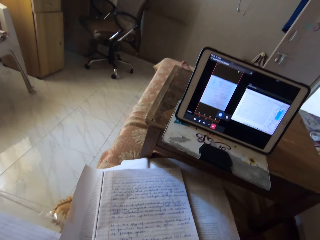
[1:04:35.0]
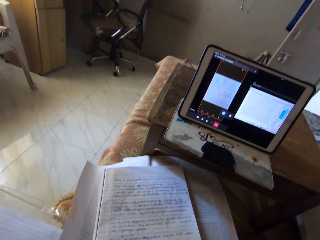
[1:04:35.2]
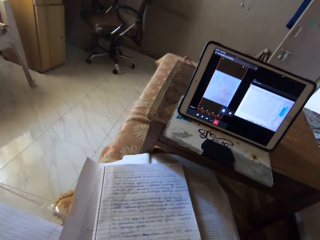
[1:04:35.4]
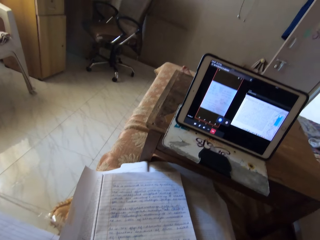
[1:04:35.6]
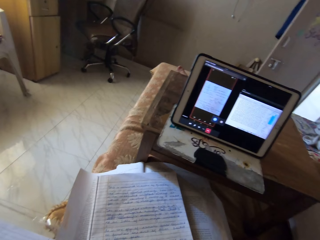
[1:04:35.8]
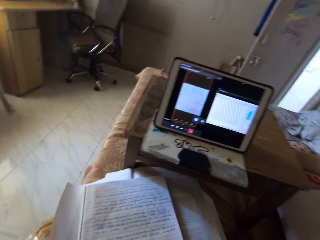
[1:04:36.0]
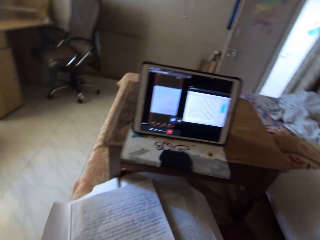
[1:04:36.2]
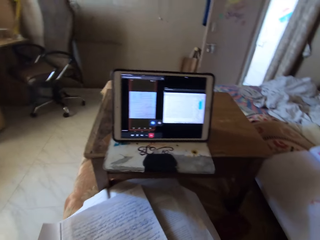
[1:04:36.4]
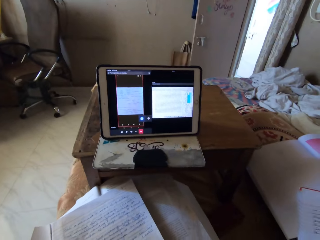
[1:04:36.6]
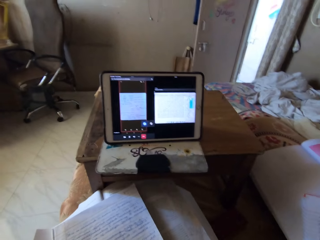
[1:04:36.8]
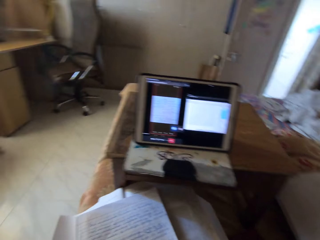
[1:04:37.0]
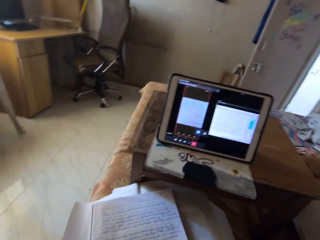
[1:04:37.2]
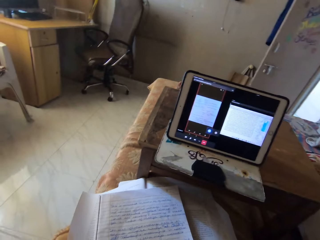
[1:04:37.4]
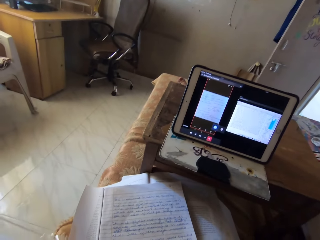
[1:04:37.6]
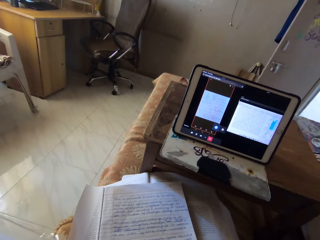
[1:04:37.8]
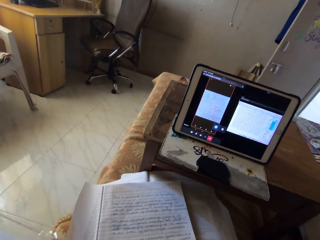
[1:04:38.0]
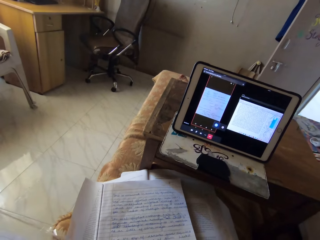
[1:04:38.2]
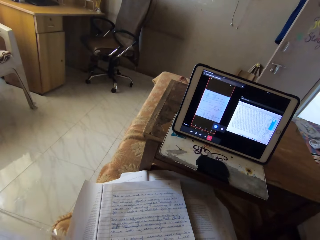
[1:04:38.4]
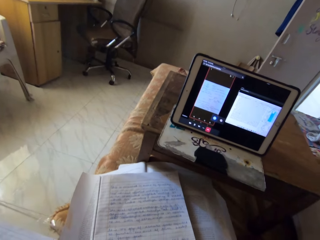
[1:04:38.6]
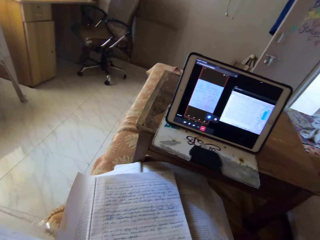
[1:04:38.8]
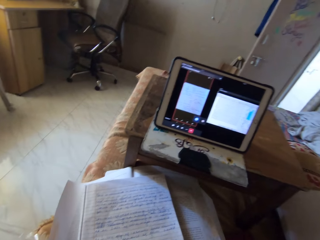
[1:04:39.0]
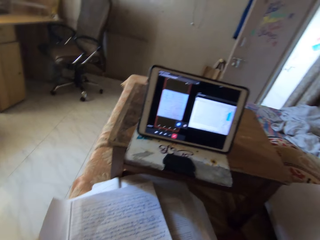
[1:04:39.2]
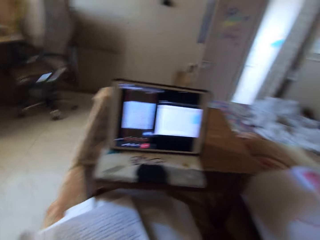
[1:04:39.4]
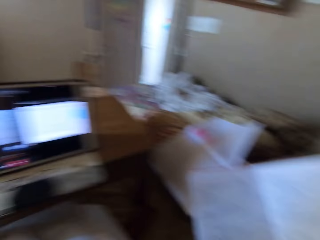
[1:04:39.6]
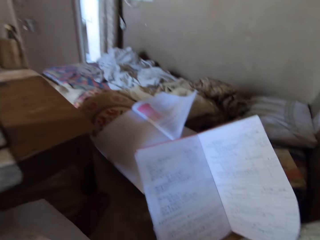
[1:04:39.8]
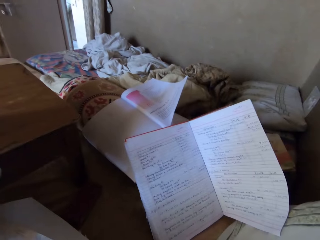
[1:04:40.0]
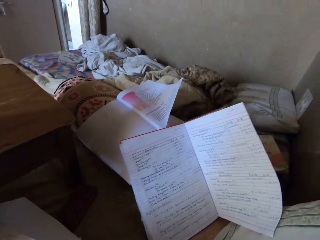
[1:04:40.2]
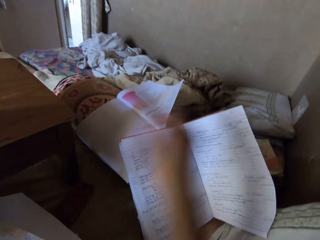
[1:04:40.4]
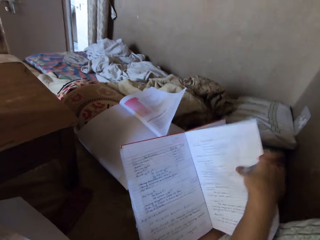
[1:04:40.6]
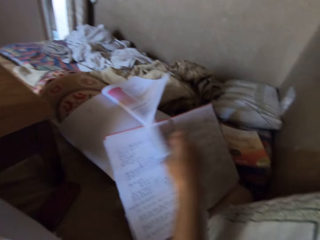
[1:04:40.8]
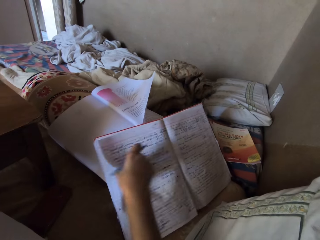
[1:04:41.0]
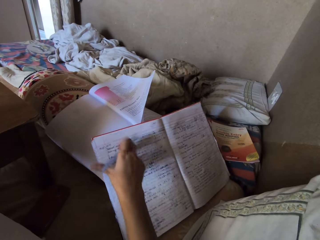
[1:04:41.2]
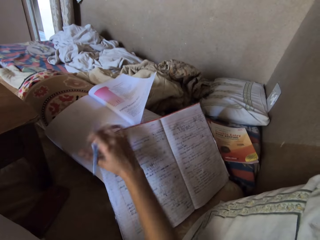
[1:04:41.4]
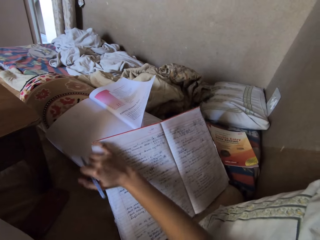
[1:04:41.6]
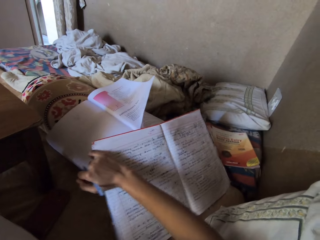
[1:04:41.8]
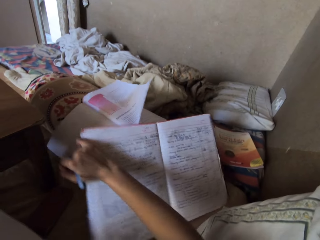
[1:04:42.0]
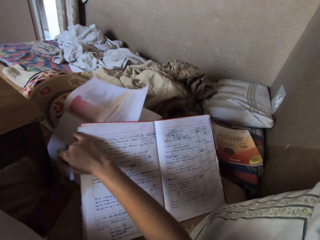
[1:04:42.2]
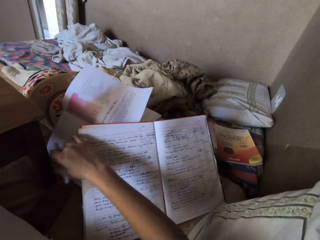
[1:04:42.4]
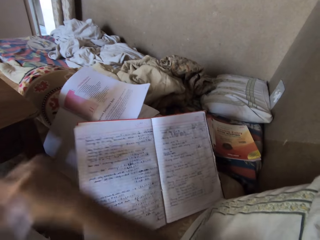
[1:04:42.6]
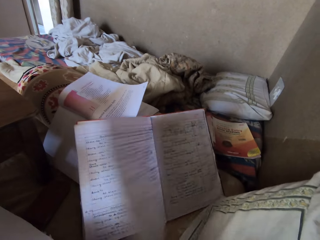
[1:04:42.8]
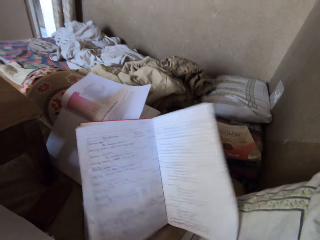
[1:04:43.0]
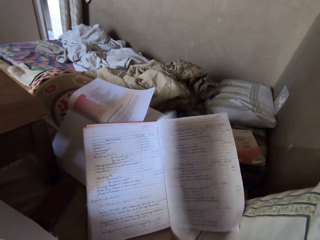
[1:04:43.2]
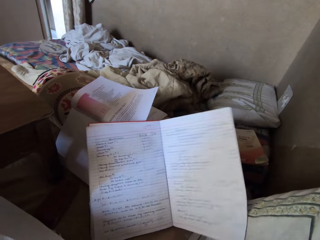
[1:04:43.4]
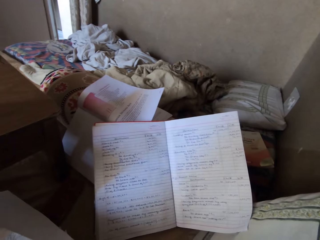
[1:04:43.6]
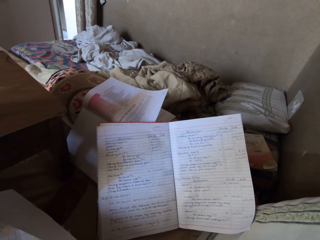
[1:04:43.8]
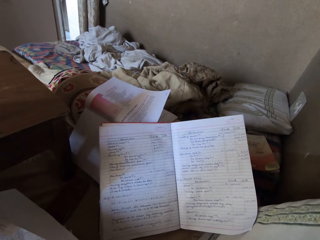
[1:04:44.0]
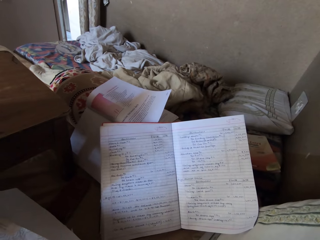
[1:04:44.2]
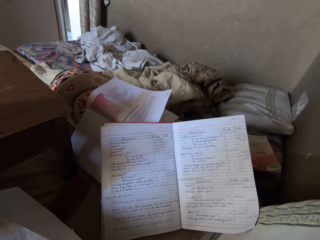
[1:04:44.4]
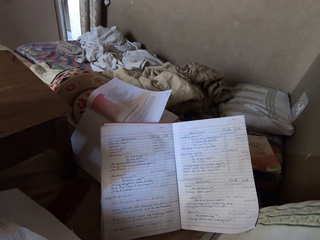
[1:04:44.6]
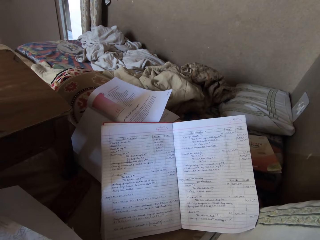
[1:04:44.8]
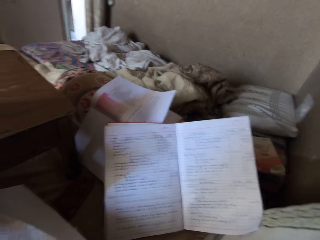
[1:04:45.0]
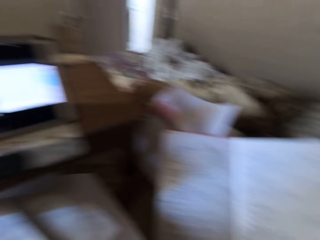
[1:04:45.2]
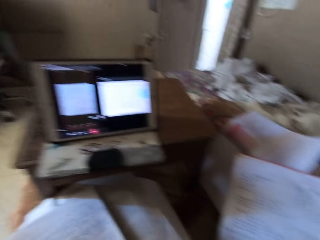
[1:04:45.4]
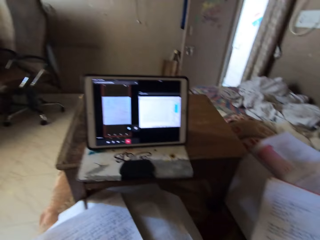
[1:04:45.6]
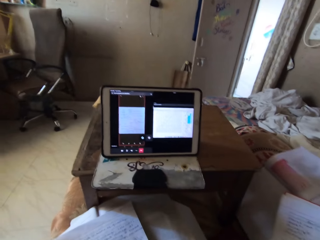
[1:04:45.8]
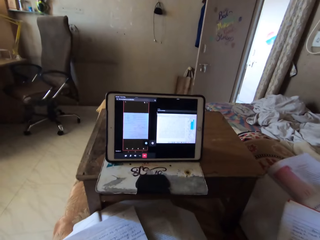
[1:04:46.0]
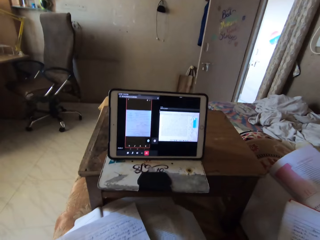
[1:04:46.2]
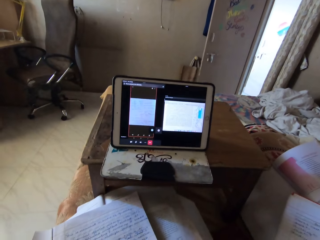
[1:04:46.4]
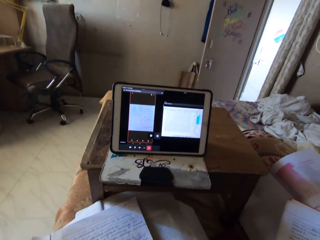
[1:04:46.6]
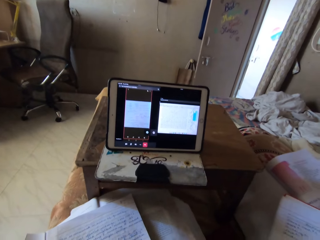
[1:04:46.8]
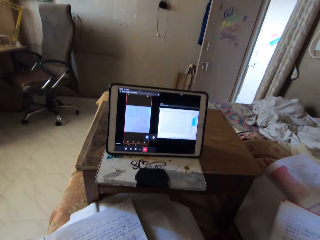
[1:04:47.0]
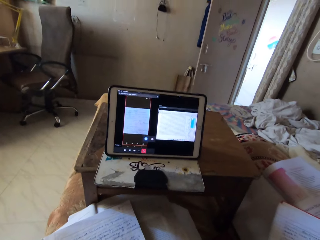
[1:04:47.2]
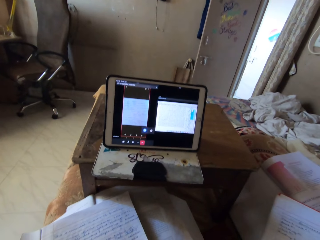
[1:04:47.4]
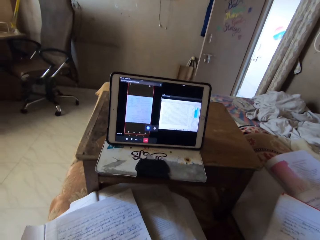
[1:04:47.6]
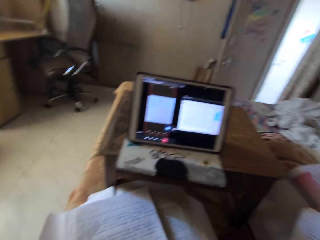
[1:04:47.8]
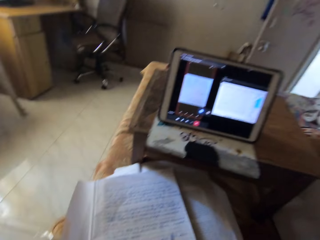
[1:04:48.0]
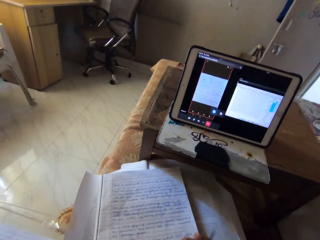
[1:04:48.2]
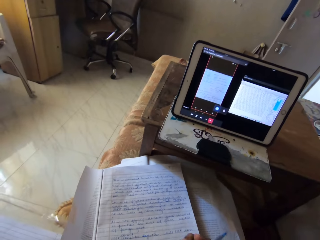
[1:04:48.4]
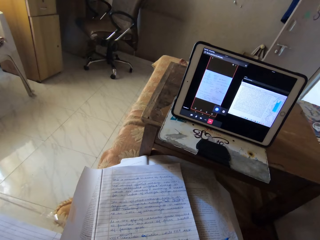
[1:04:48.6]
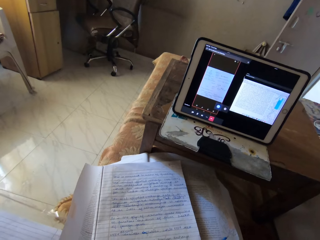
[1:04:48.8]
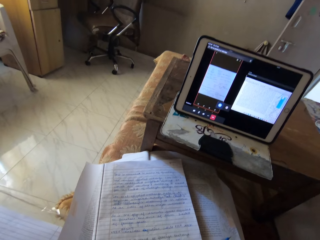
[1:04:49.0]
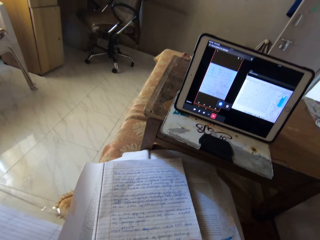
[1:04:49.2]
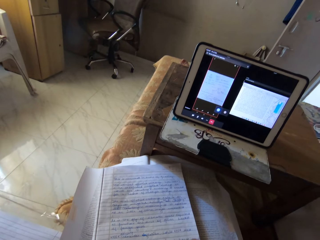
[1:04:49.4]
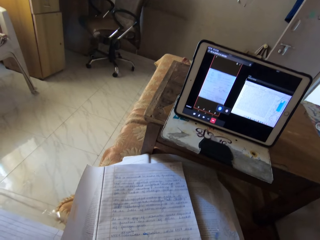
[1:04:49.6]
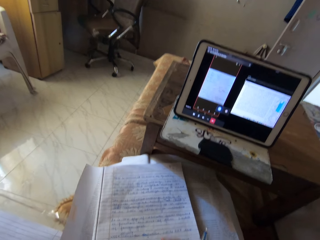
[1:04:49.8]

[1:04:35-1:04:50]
The camera wearer turns around. They flip the pages of a notebook or book. They move the book on the pillow. They look at the book. They turn around. They read the book.

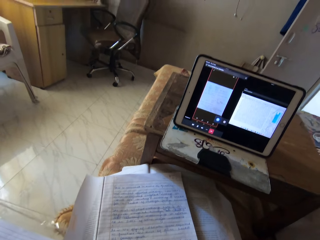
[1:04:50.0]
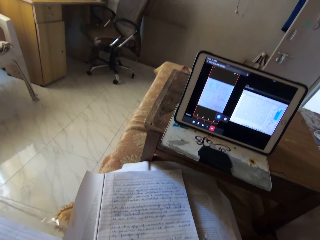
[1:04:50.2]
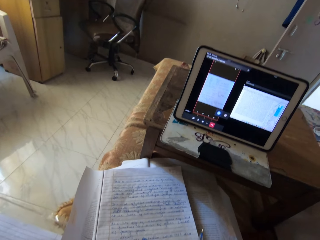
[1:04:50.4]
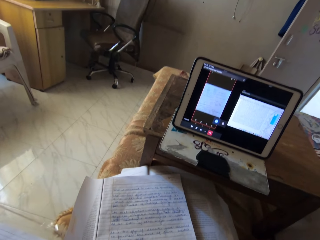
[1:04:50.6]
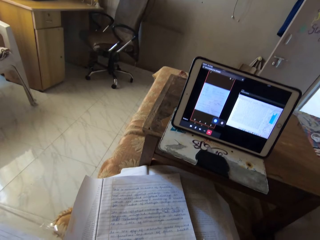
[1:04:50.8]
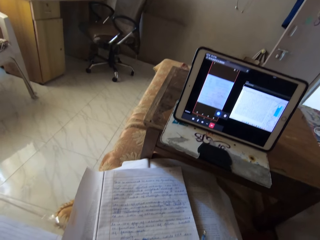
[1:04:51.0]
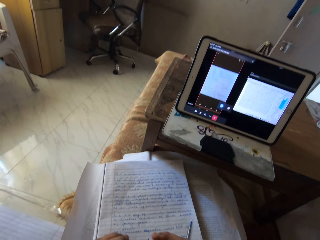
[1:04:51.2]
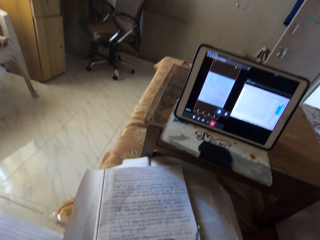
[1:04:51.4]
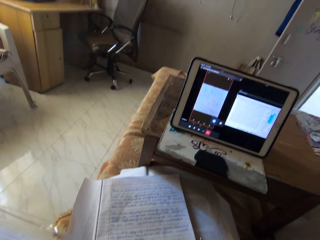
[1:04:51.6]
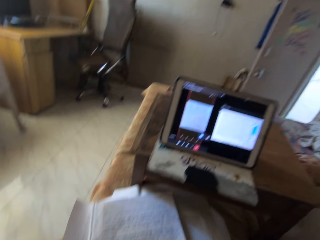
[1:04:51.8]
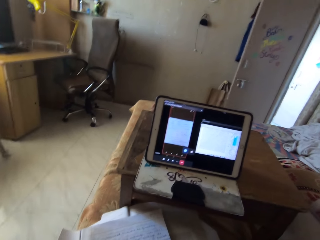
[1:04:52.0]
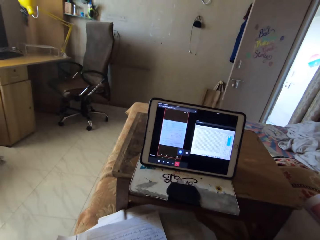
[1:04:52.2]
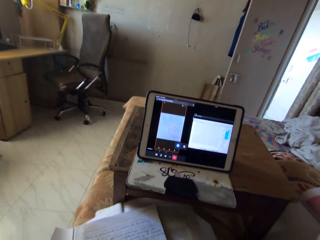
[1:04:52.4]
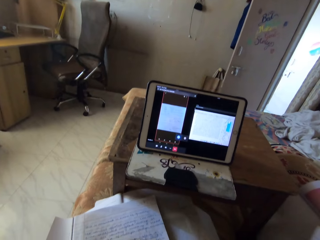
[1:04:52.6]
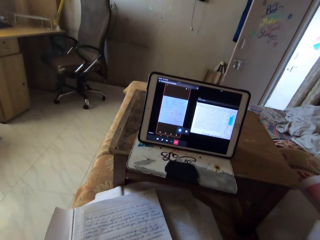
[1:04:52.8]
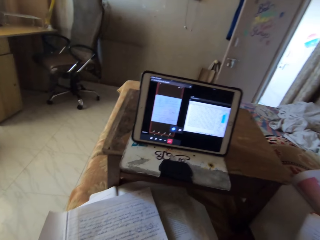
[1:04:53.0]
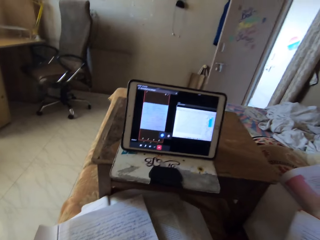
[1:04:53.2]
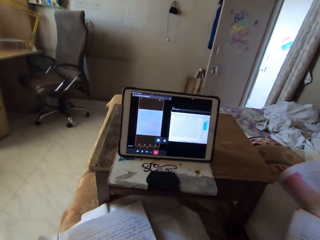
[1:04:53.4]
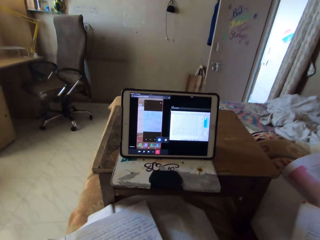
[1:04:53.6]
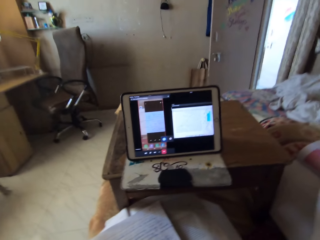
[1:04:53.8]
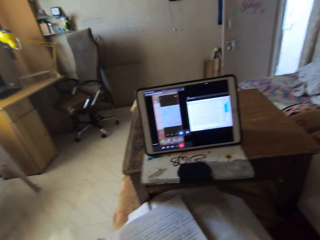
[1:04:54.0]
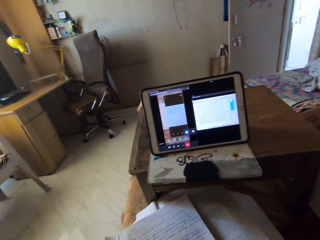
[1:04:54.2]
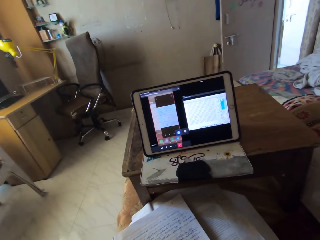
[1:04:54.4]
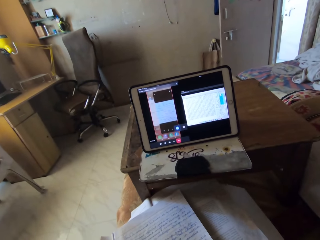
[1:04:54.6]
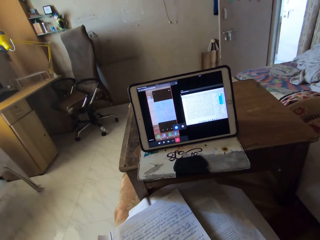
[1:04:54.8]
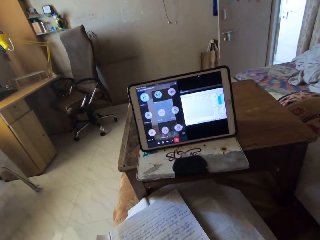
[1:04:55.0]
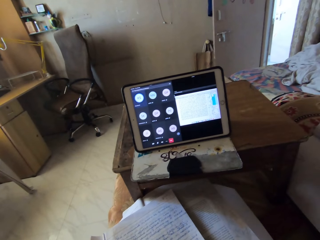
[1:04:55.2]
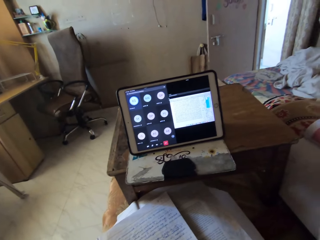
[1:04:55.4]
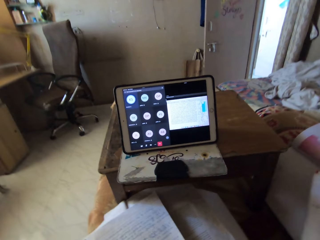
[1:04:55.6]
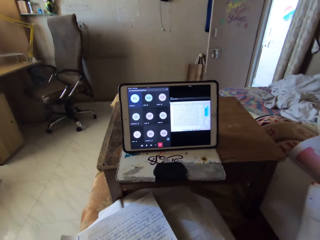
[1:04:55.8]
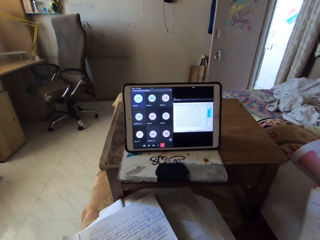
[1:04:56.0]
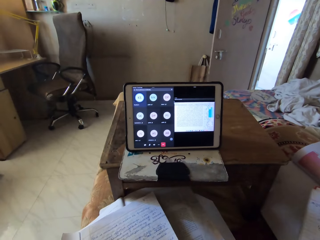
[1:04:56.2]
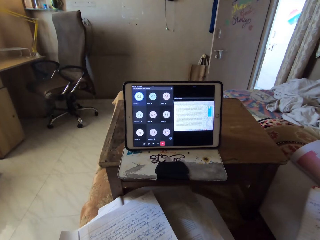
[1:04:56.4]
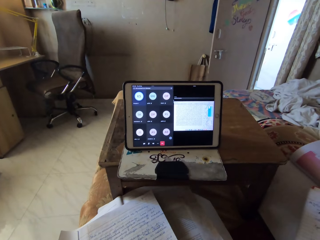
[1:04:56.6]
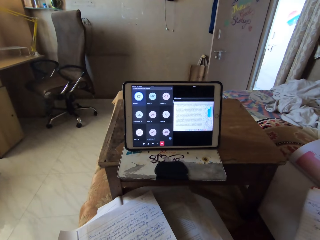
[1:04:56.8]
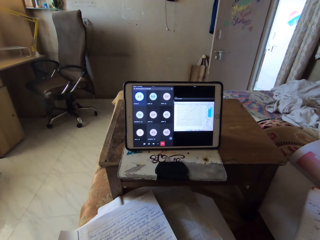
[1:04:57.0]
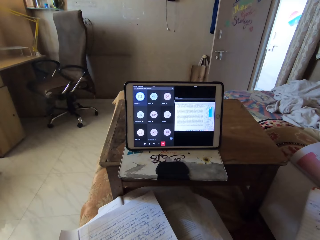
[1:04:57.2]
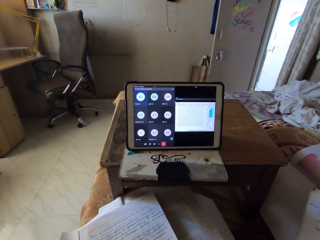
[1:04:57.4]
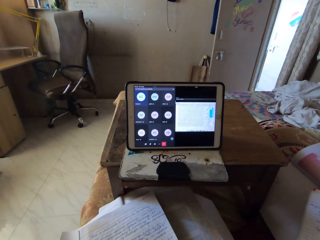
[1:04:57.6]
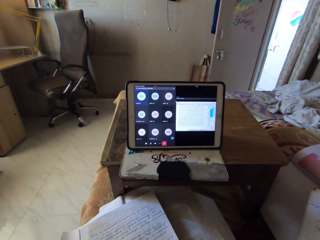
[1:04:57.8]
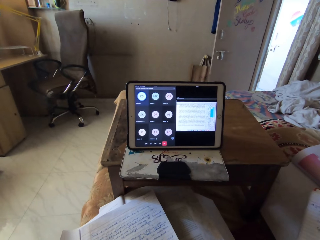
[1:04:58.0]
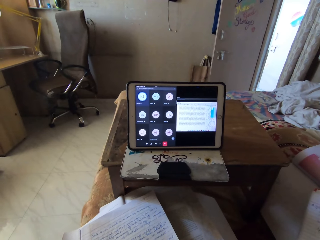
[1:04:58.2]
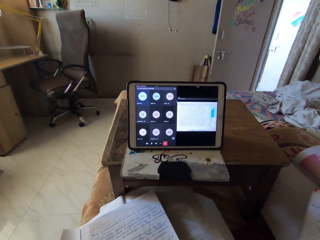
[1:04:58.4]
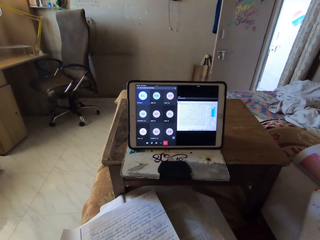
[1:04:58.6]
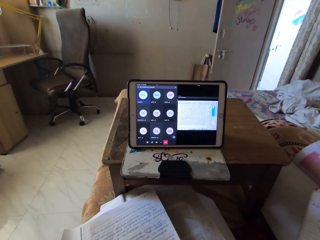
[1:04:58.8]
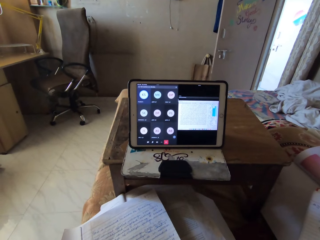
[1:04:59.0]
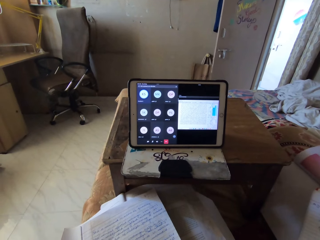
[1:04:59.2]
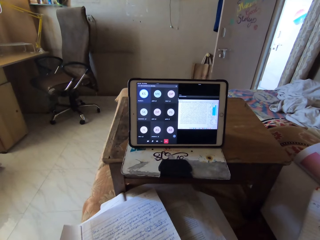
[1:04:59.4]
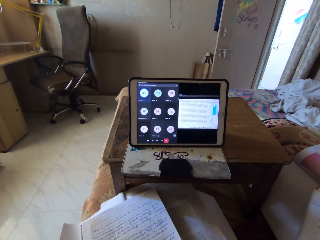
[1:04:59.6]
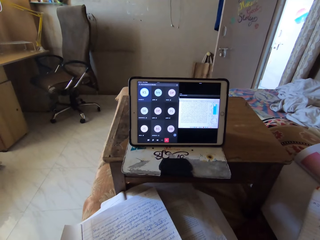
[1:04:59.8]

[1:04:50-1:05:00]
The camera wearer looks at the tablet.
